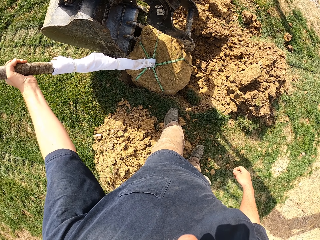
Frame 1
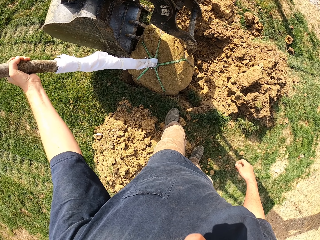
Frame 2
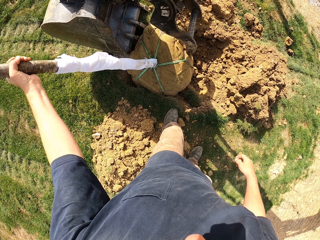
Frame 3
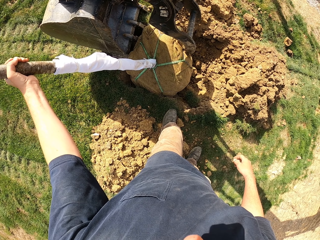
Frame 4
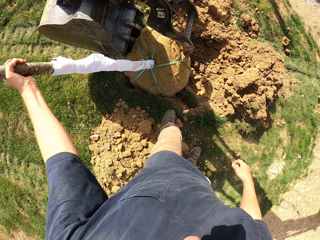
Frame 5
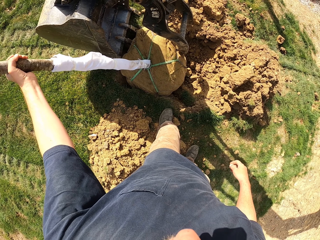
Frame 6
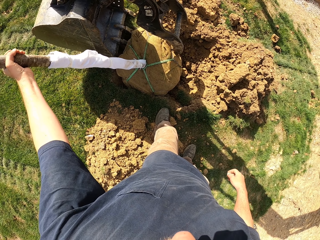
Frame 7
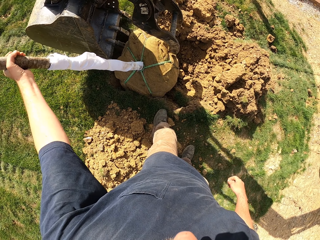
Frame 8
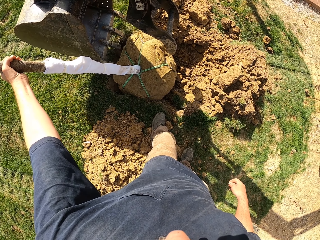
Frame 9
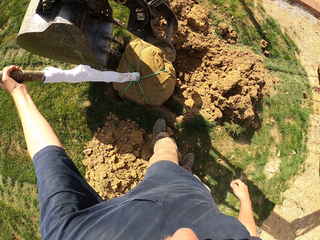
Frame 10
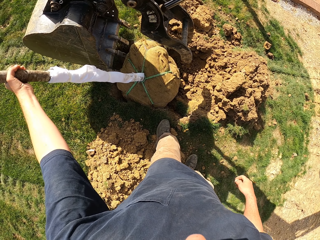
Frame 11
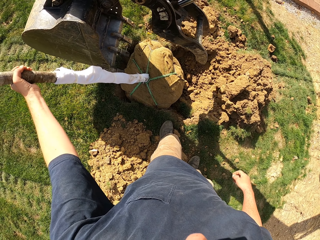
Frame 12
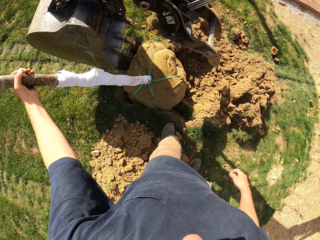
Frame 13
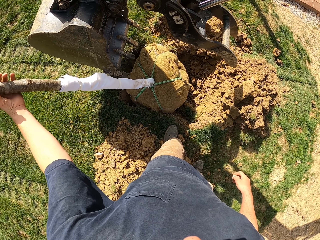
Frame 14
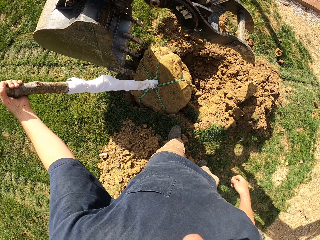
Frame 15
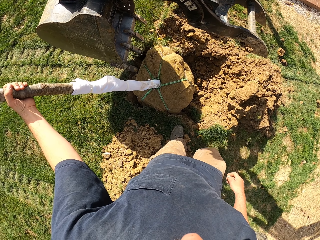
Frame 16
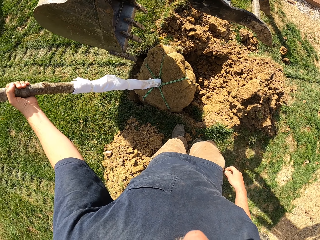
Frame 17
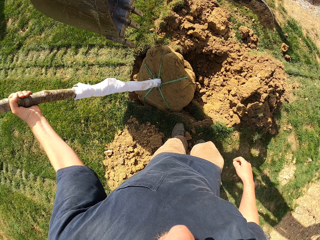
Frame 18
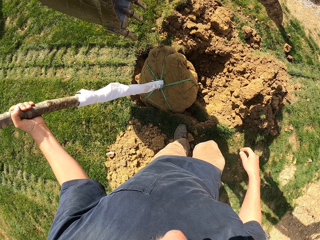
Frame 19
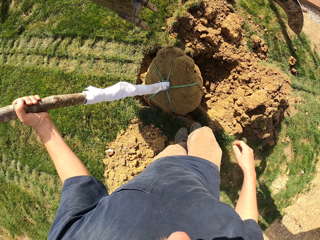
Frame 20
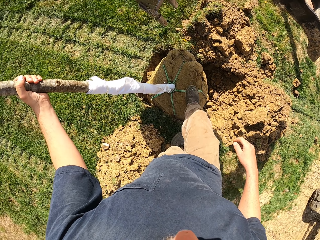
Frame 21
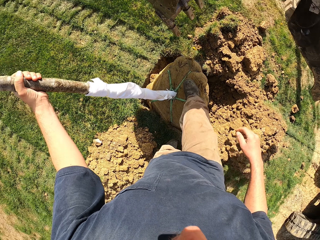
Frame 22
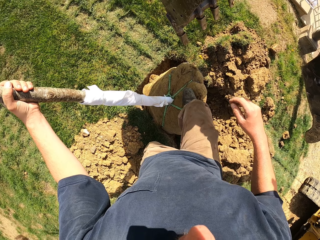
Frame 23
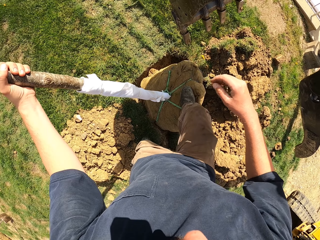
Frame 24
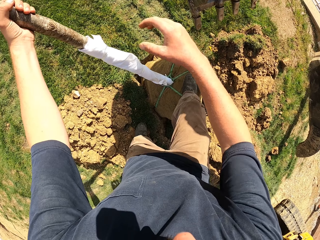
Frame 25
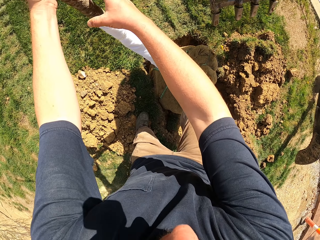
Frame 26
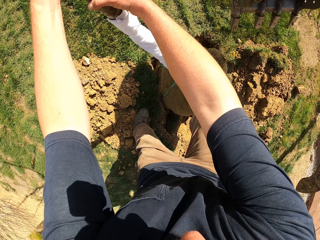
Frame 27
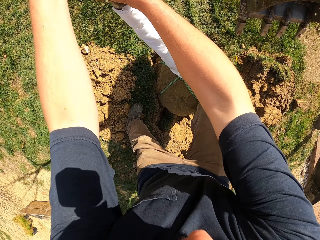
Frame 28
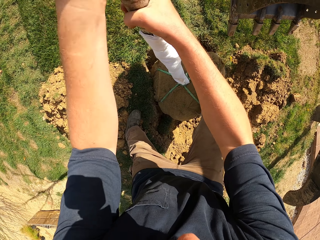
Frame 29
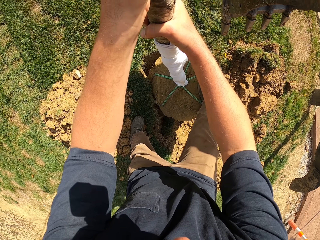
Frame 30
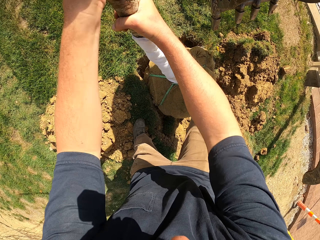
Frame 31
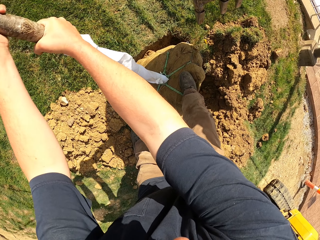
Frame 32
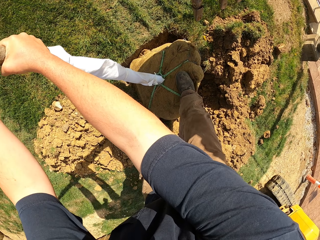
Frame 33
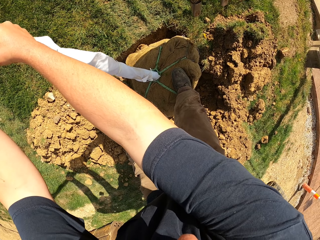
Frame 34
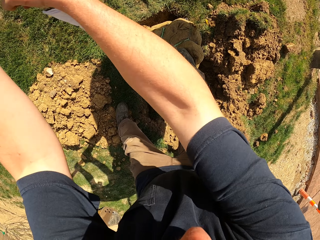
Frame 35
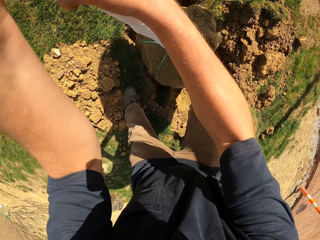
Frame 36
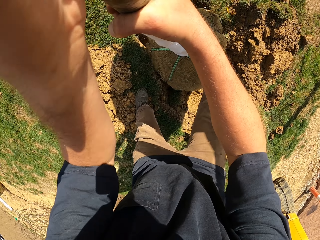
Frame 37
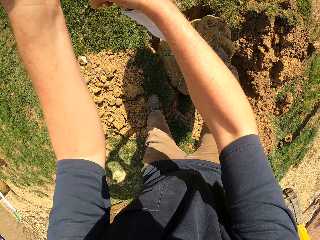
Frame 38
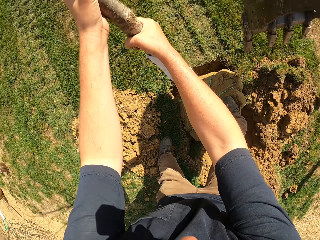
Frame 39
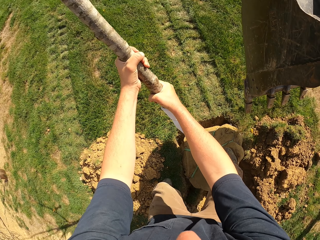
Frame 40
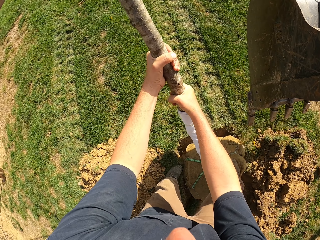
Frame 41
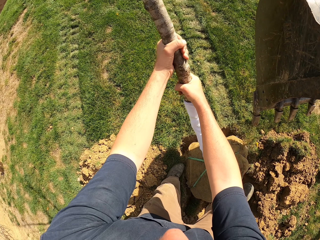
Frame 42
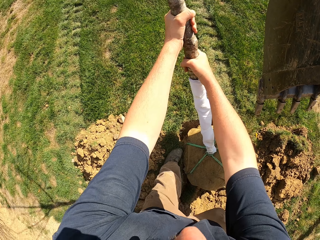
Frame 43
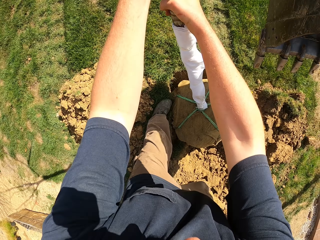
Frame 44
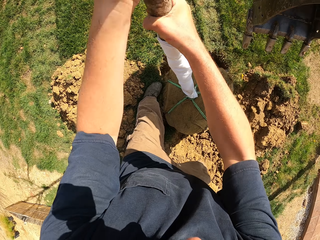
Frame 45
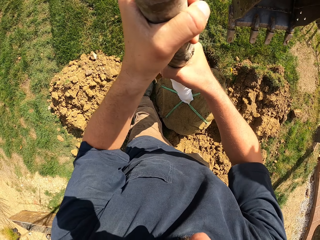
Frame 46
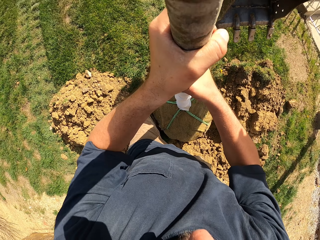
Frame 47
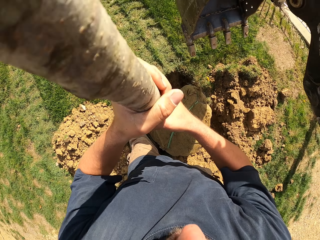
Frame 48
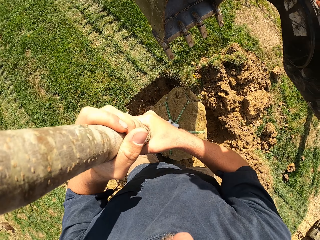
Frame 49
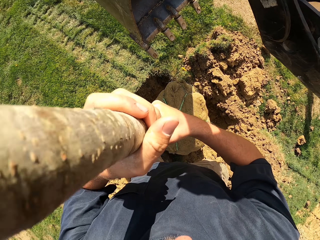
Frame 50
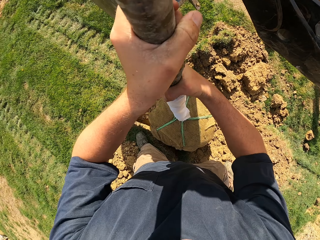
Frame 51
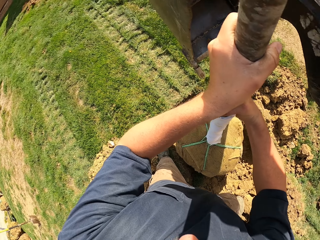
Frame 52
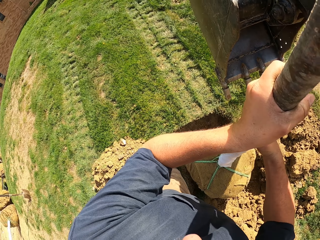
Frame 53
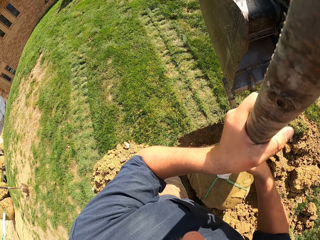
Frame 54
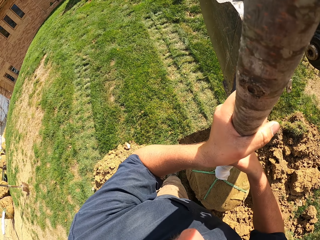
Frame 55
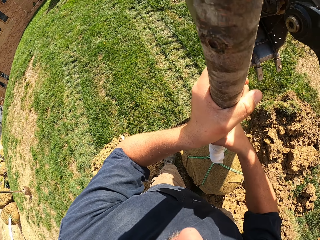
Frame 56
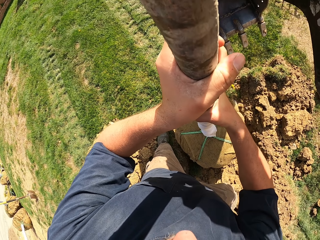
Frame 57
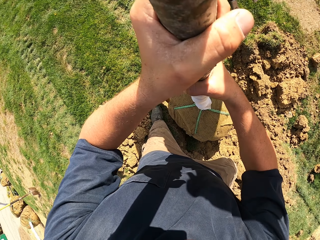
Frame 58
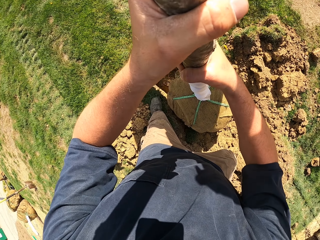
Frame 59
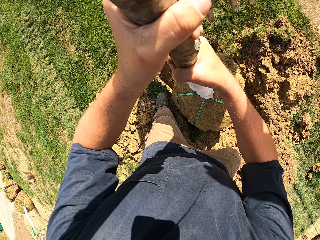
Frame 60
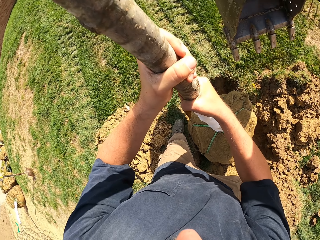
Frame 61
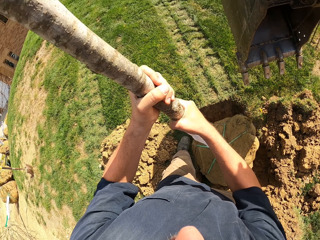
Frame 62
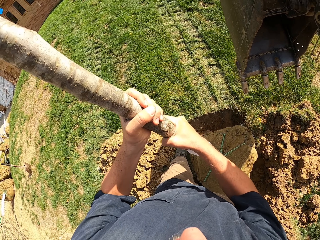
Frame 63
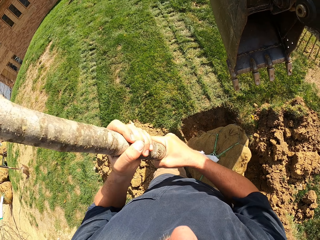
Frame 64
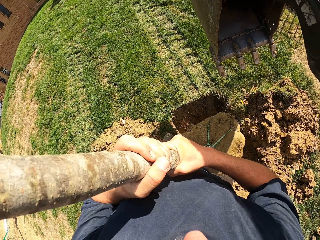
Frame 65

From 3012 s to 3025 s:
The camera wearer moves the right hand. They step on the sack. They pull the stick. They hold the pole down. They move the right leg. They pull the stick.

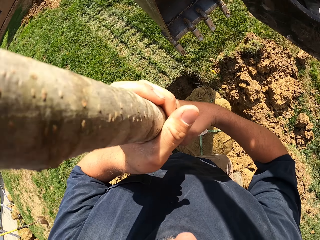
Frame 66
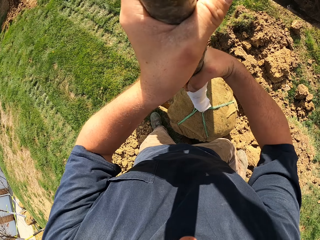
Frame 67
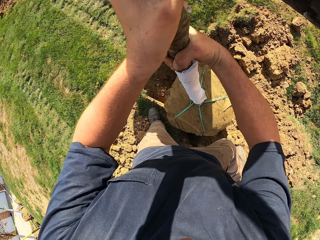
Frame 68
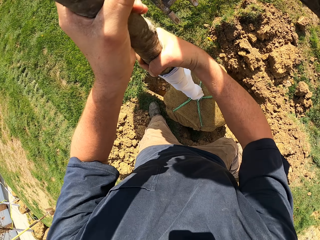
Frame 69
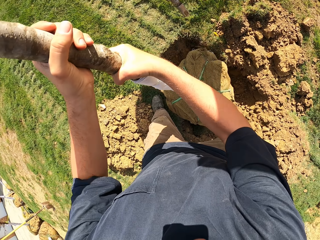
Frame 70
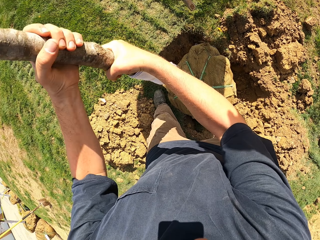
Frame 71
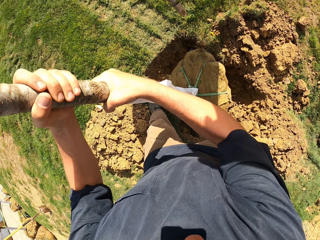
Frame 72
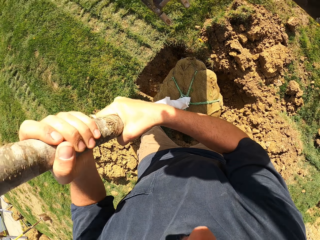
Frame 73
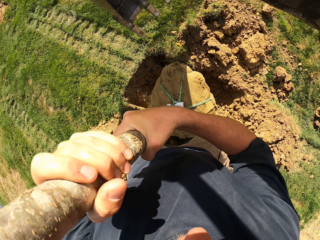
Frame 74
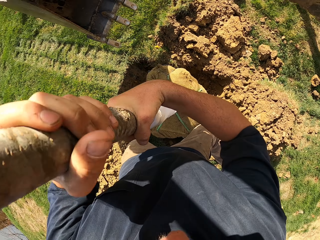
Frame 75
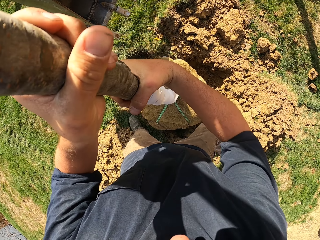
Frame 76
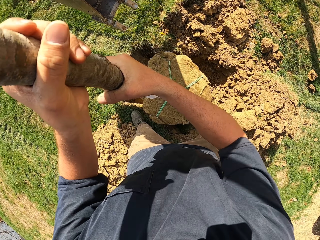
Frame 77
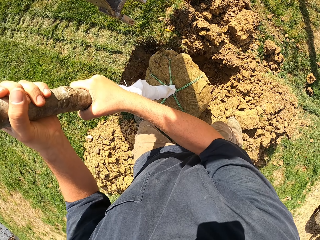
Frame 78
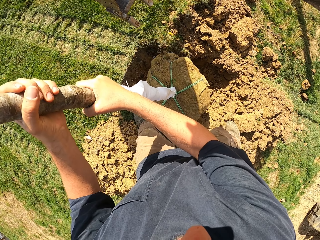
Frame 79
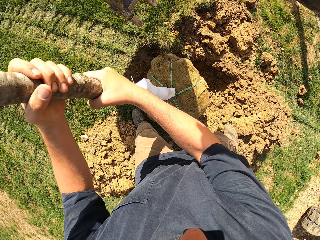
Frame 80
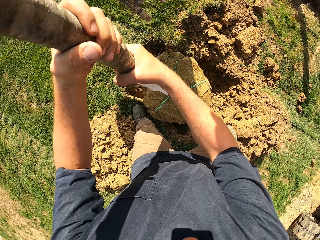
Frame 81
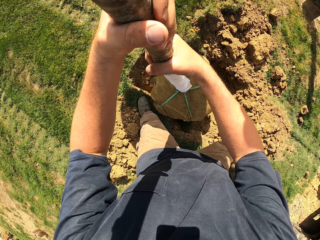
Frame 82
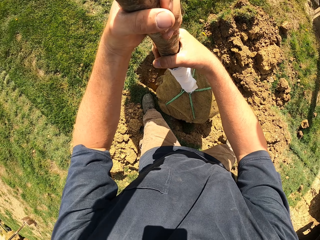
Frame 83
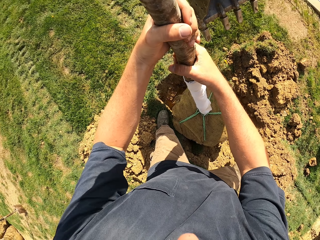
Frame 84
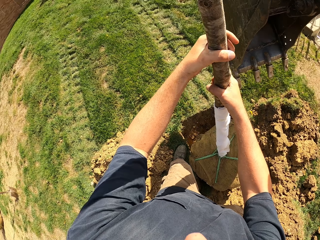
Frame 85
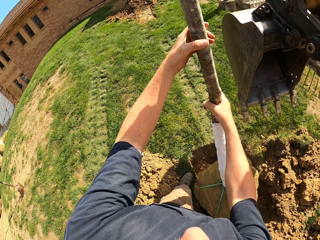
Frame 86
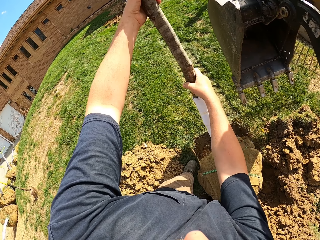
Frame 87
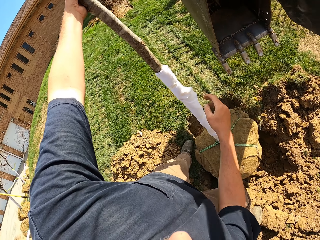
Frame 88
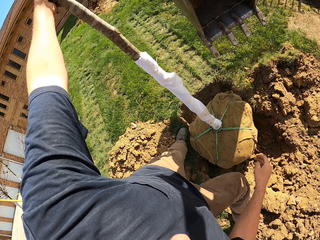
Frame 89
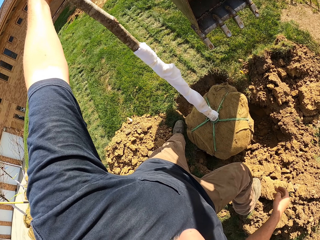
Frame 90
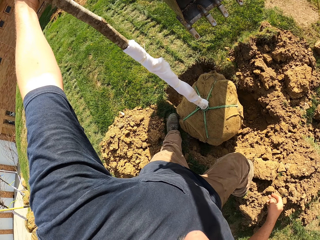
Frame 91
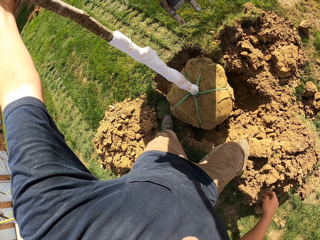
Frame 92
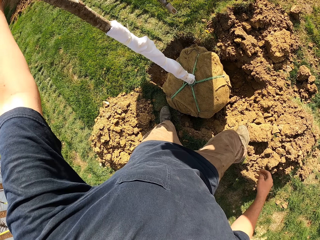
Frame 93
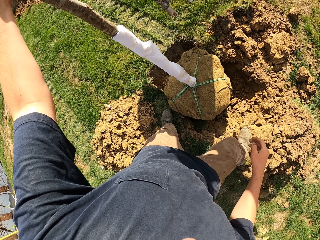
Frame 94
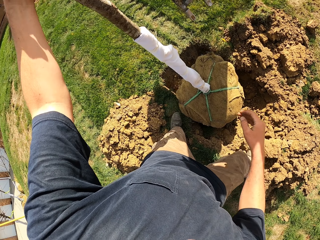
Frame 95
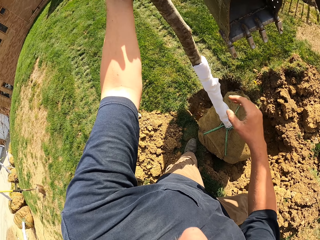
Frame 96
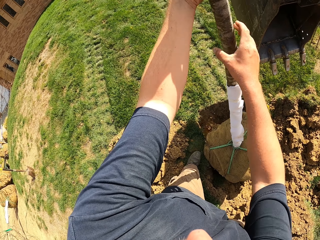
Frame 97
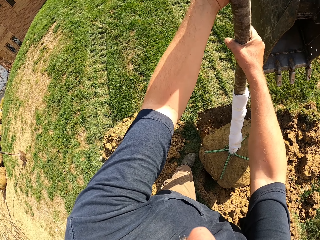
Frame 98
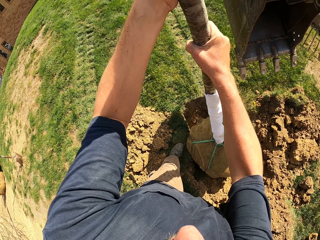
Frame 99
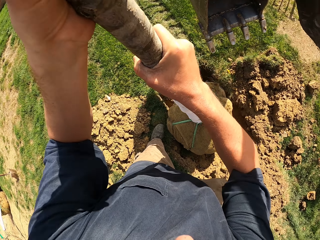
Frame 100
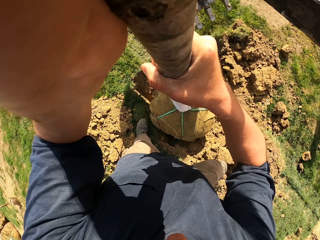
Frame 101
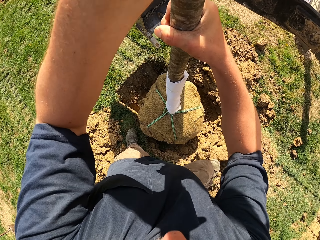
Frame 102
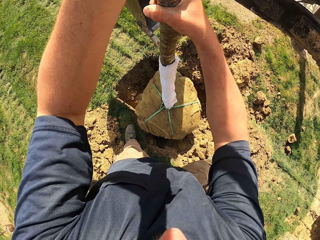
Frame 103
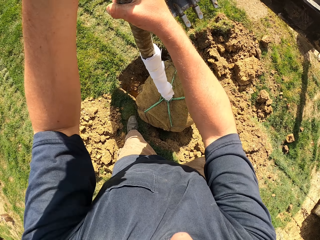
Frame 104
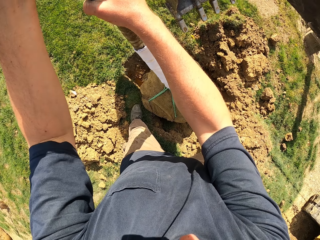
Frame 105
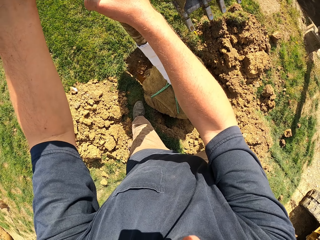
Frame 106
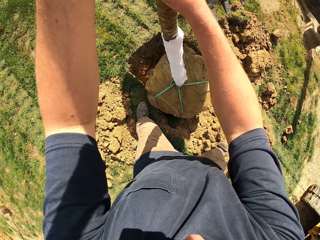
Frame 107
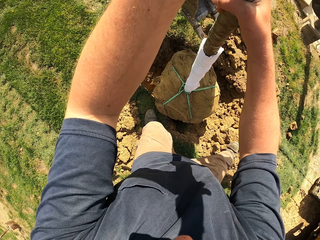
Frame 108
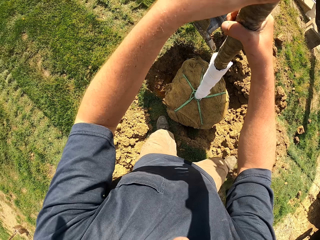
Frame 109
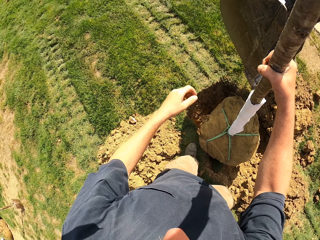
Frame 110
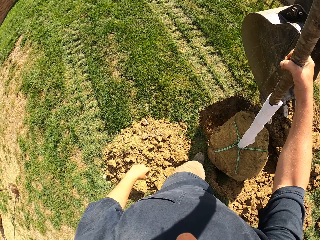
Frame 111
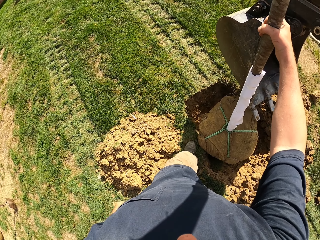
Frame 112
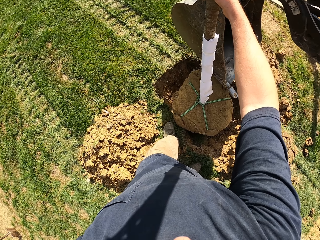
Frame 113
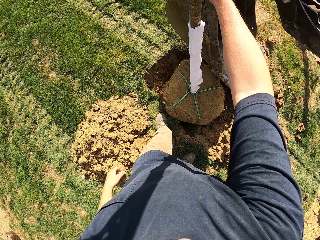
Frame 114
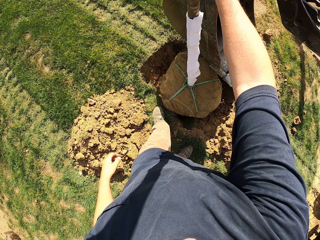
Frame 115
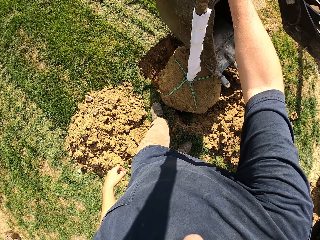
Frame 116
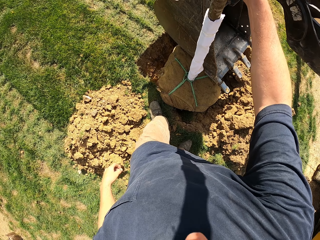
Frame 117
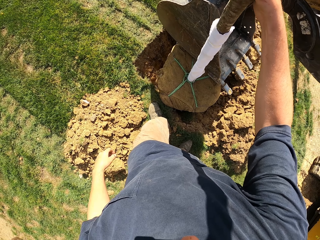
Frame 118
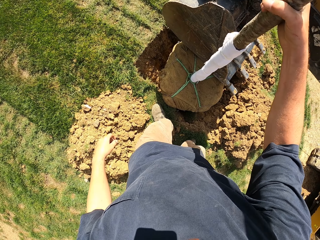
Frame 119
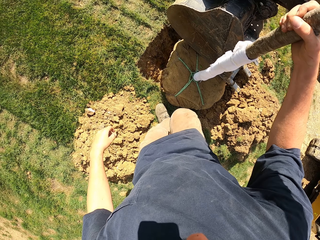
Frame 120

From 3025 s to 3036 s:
The camera wearer moves the right hand. They look around. They lift the right hand. They pull the stick. They move the left. They look around.
